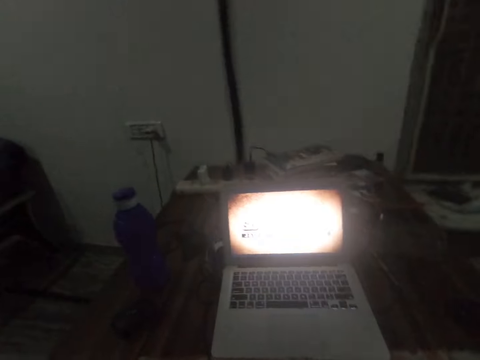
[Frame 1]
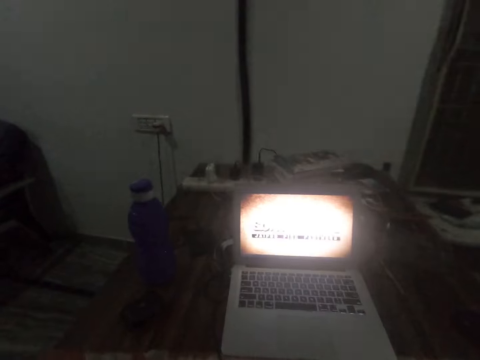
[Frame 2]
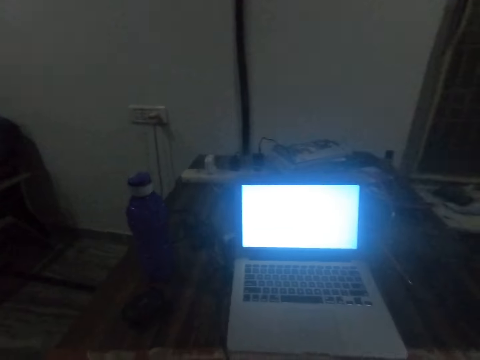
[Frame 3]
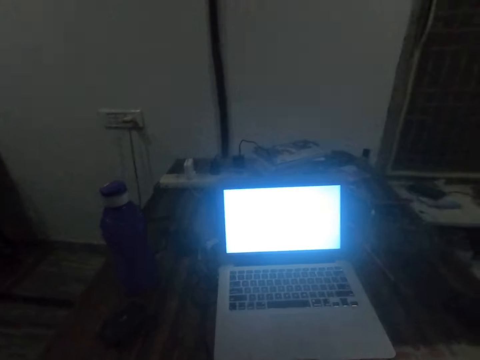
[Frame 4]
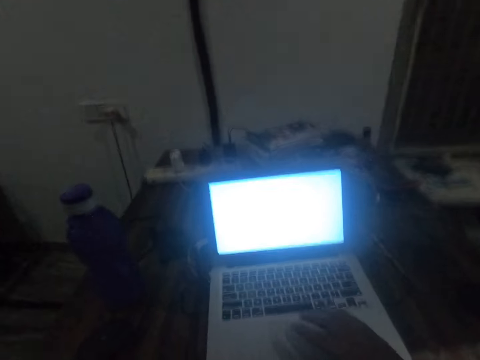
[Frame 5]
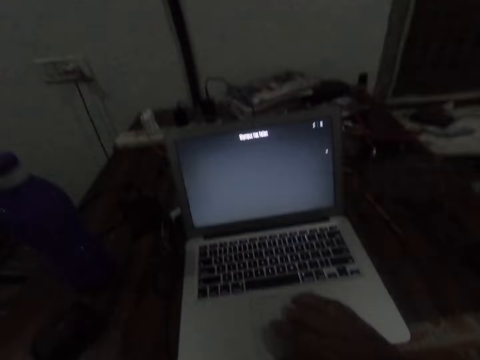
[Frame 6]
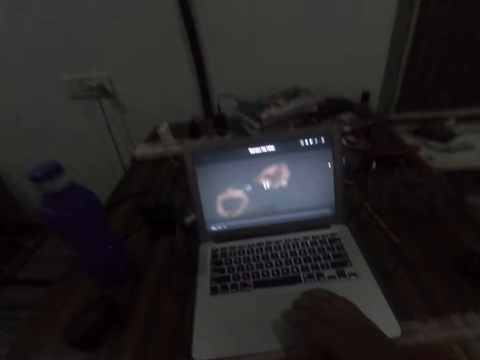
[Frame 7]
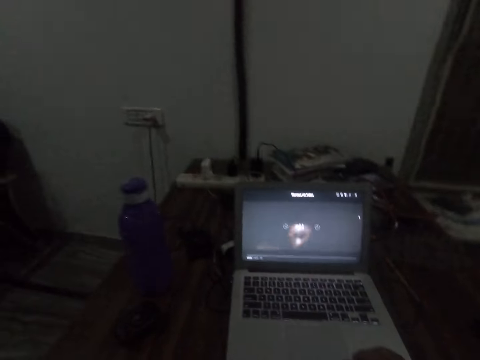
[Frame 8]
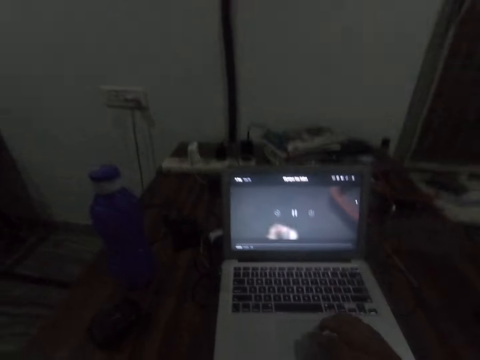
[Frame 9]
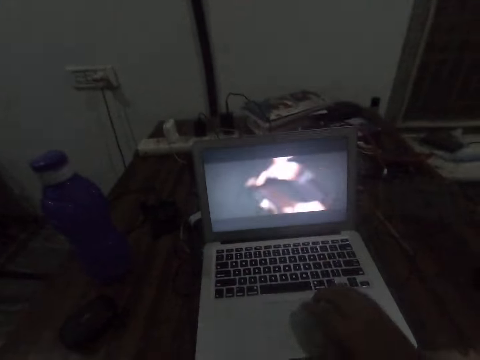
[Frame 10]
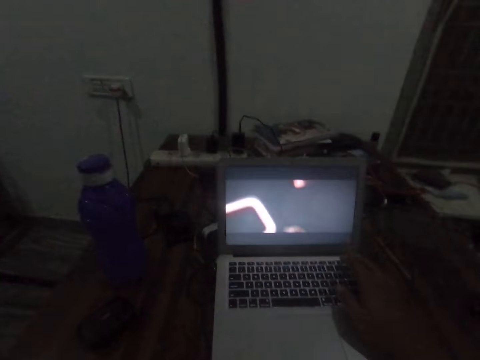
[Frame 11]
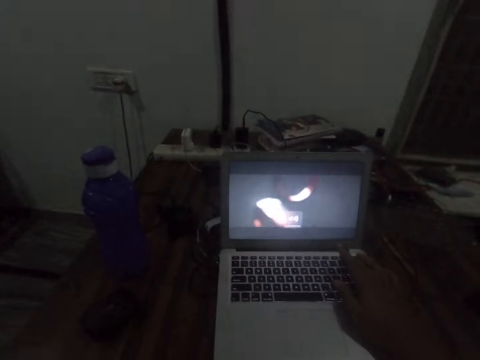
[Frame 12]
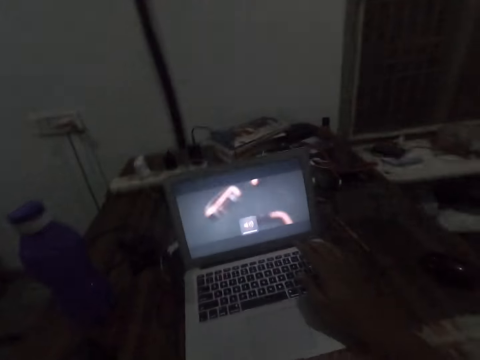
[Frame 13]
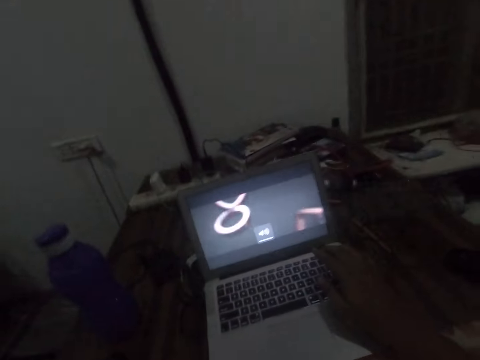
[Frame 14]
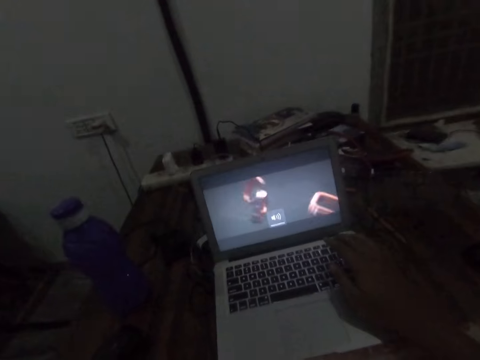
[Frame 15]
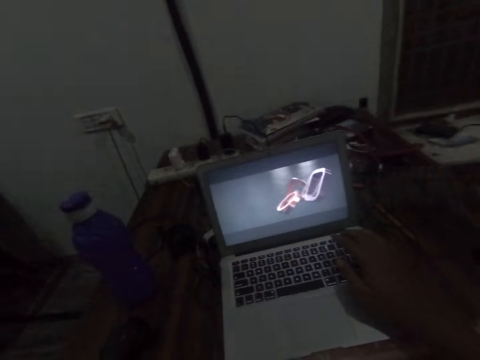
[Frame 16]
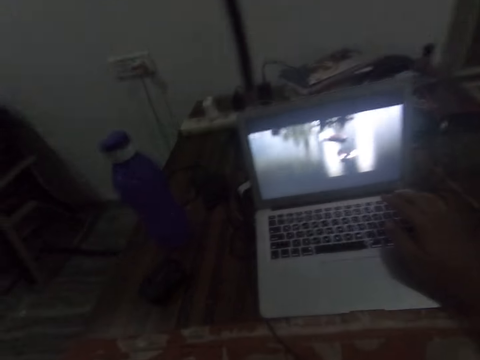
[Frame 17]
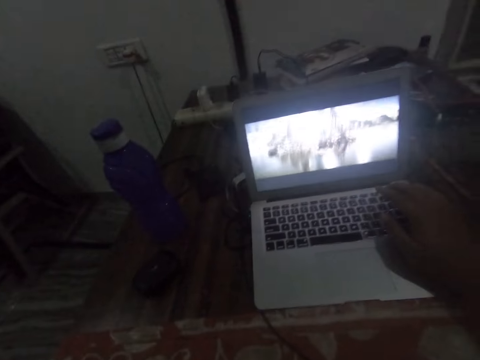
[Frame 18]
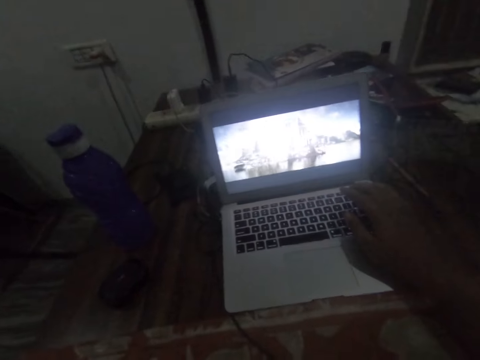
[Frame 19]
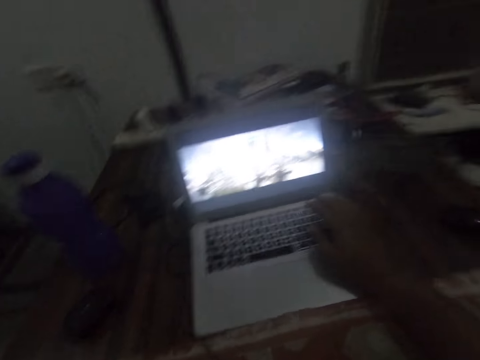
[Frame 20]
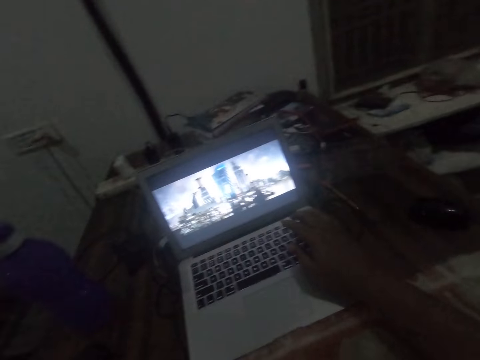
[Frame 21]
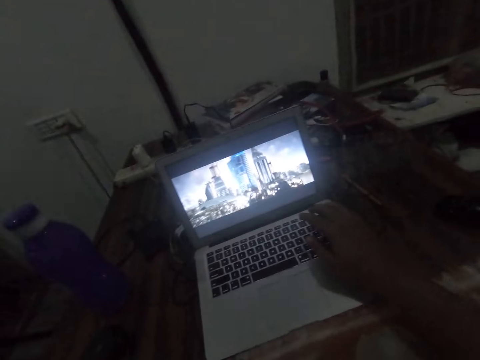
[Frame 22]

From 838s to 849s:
The camera wearer operates a laptop. He continues watching the movie on the laptop. He moves the finger on the touch pad. He operates the laptop. He continues watching the movie on the laptop. He places his hand on the laptop. He presses the keyboard buttons.

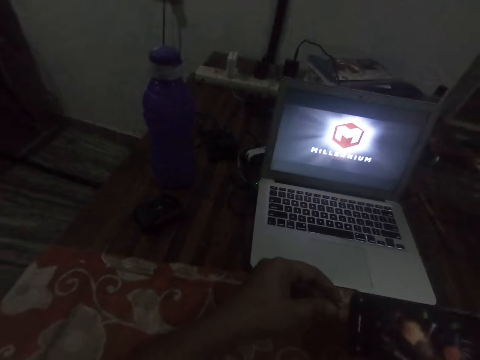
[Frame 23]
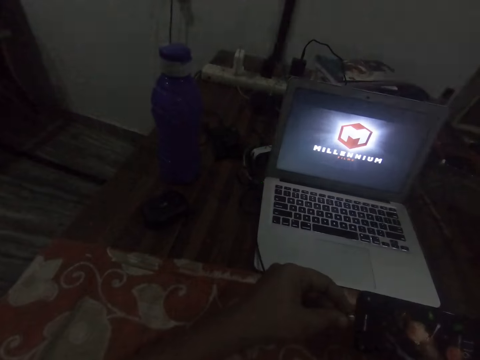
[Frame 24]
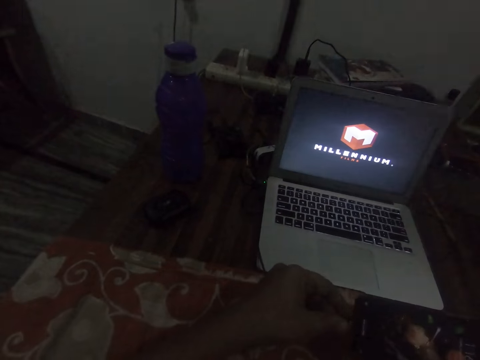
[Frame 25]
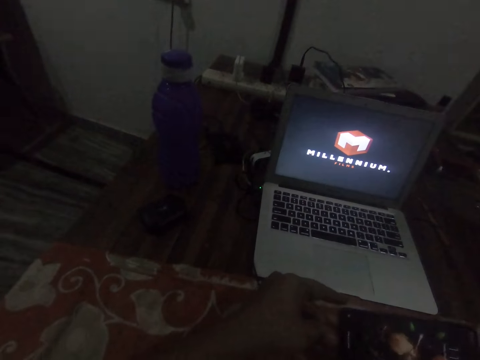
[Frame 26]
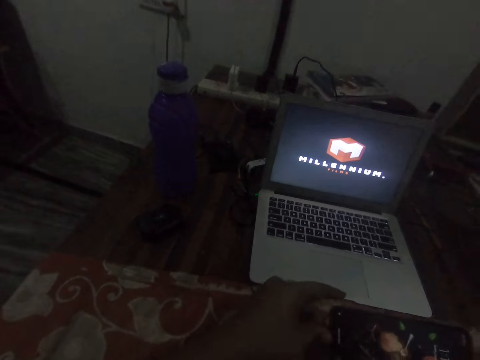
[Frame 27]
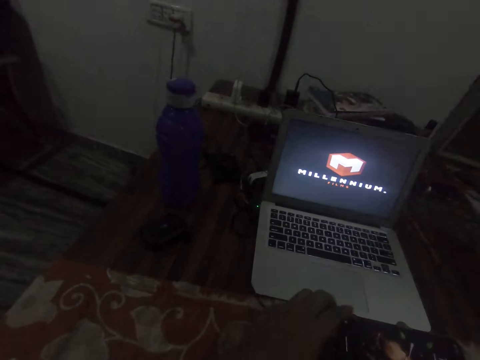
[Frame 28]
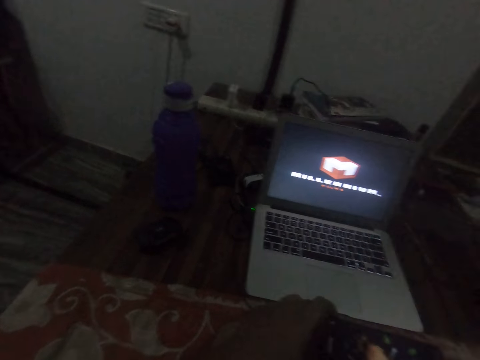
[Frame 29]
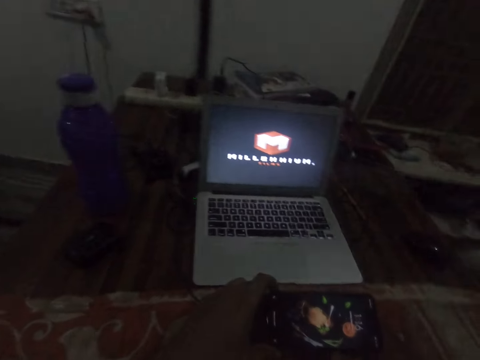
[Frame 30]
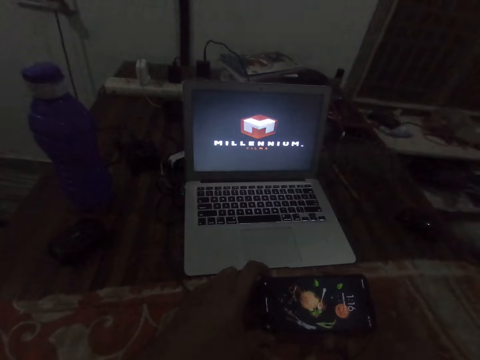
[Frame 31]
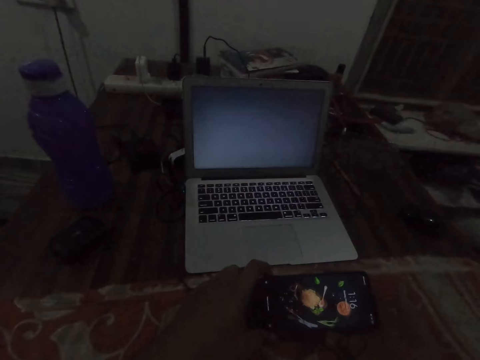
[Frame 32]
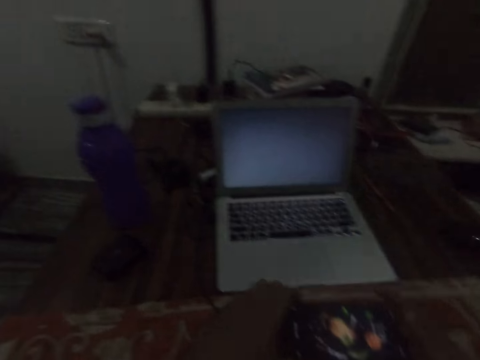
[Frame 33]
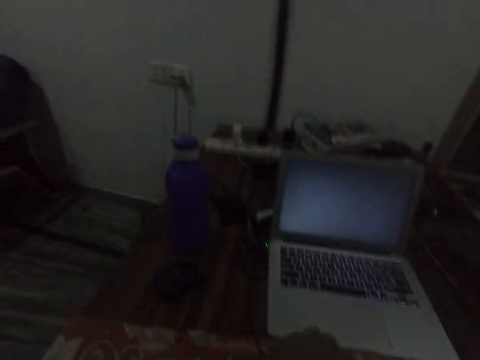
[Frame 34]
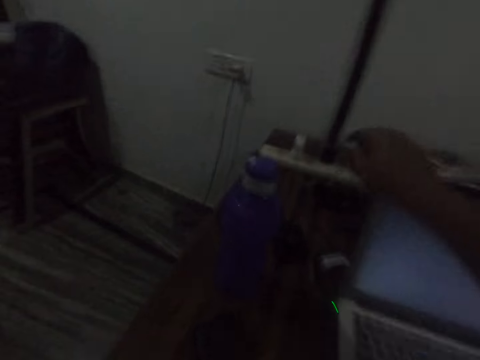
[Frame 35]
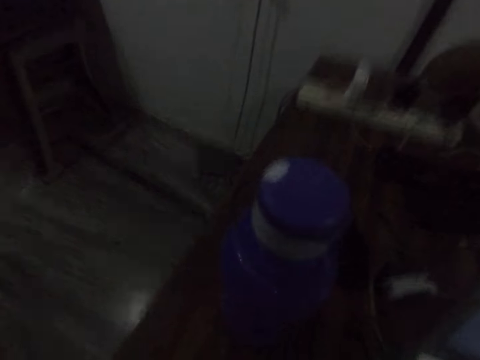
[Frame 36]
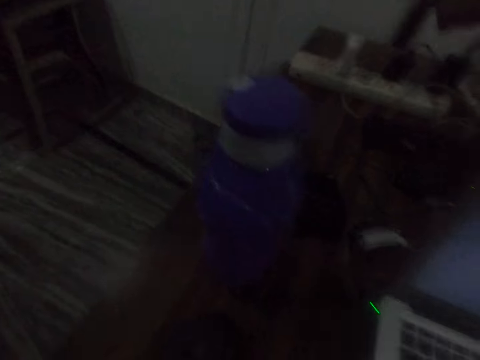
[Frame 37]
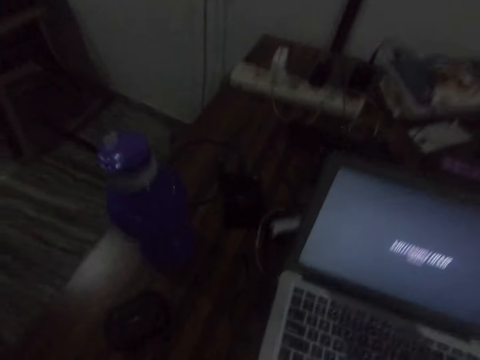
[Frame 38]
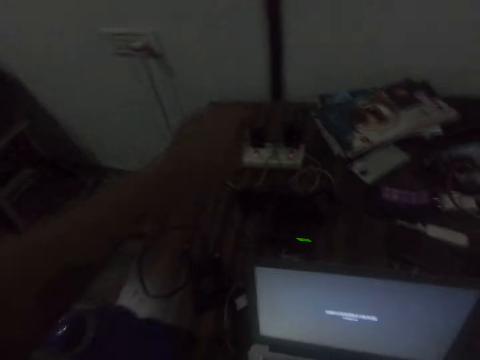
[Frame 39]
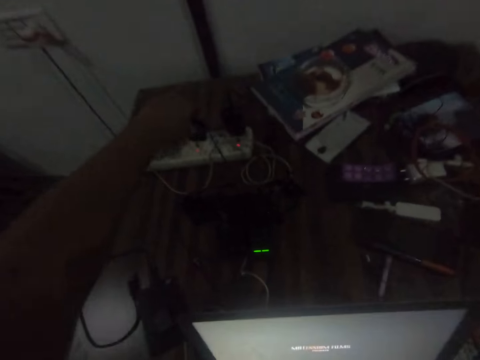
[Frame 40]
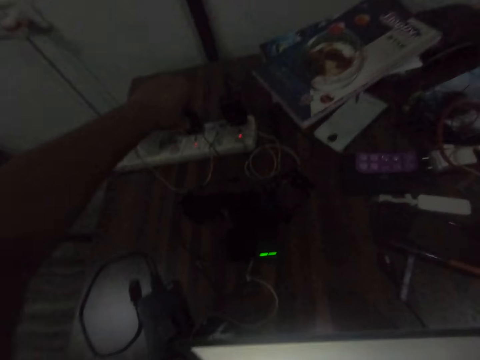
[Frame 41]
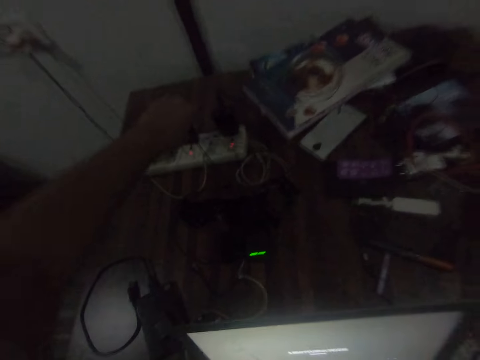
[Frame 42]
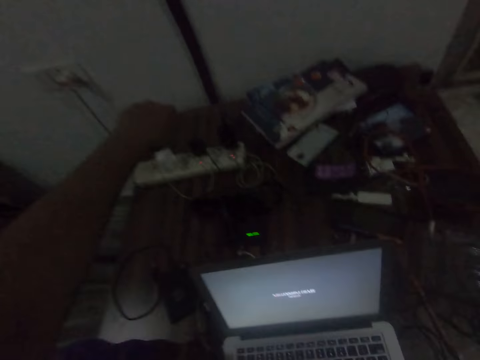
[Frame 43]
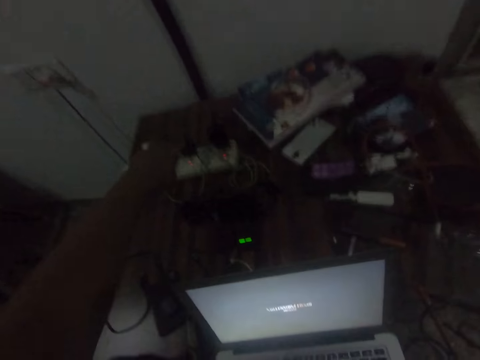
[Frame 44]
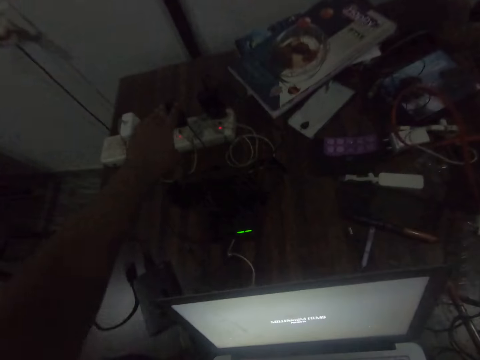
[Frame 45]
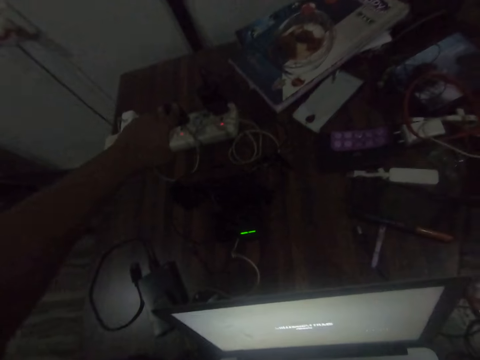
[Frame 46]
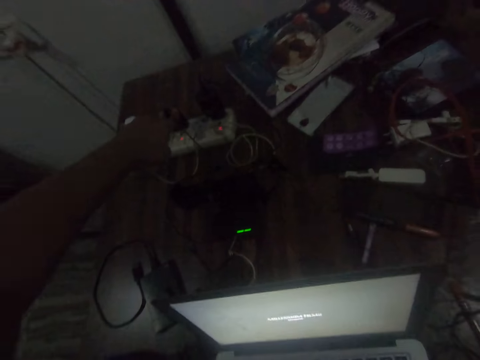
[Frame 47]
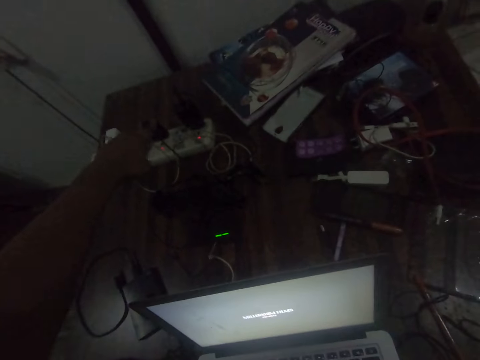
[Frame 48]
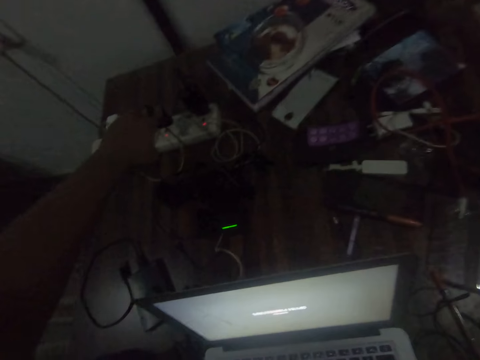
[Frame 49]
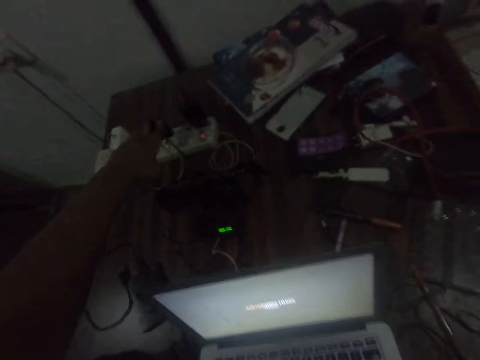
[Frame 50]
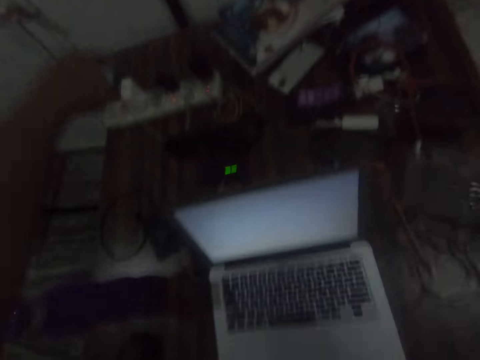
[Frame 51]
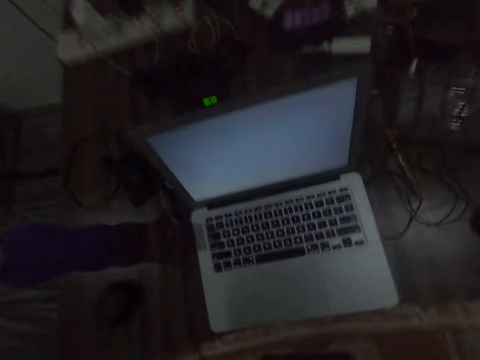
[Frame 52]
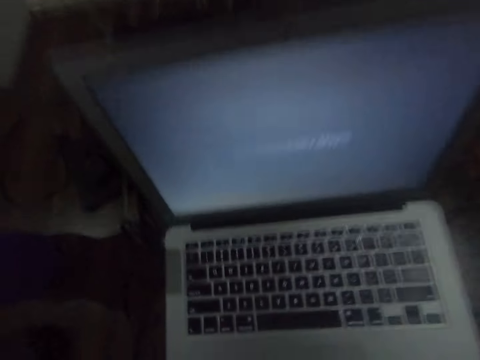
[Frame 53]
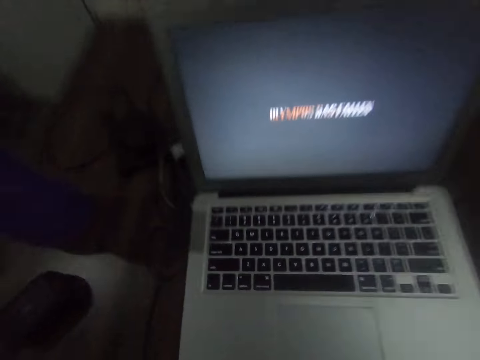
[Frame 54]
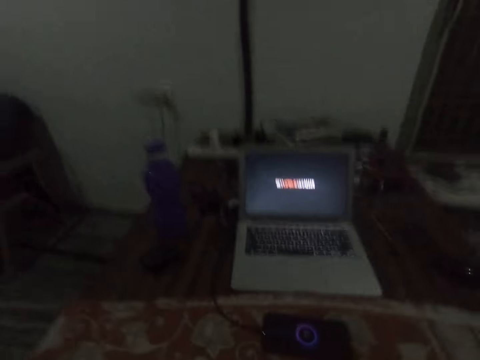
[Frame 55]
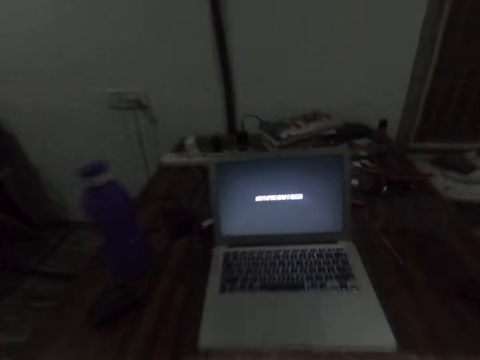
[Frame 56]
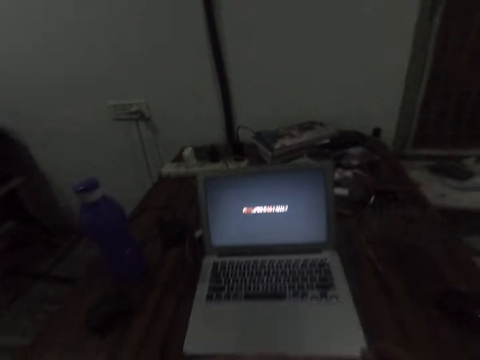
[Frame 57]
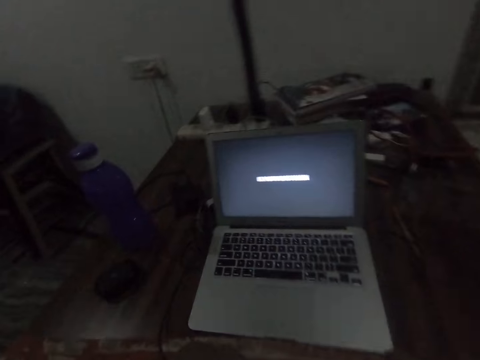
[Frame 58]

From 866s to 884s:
The camera wearer puts a USB cord into the charging port of the phone. They drop the phone on the table. They look at the phone. They stand up from a chair. They touch a USB plug on an extension box. They press a phone charger cabinet. They adjust the USB plug on the extension box. They press the phone charger cabinet with the other hand. They press the phone charger cabinet with a hand. They sit on the chair. They continue watching the movie on the laptop.
